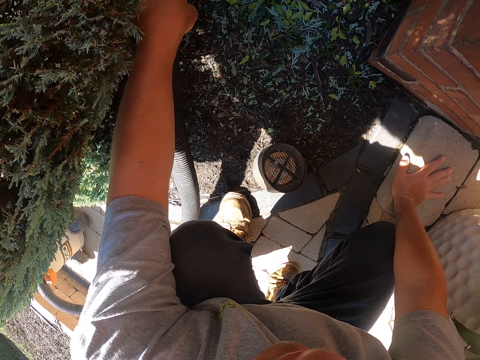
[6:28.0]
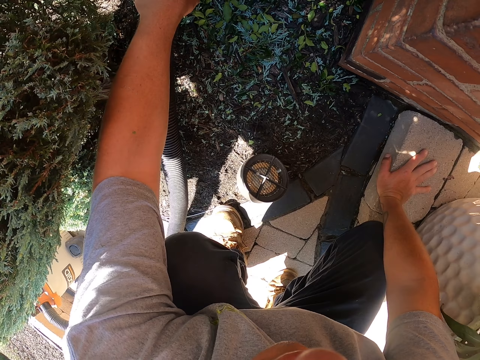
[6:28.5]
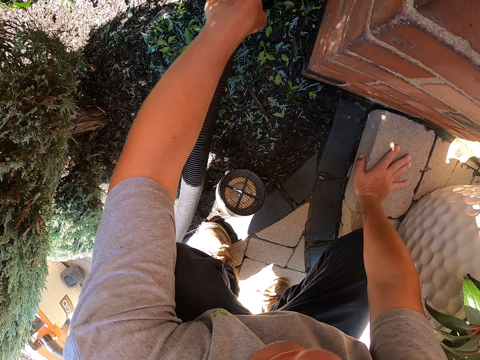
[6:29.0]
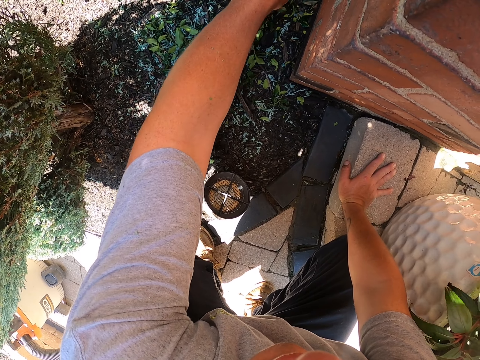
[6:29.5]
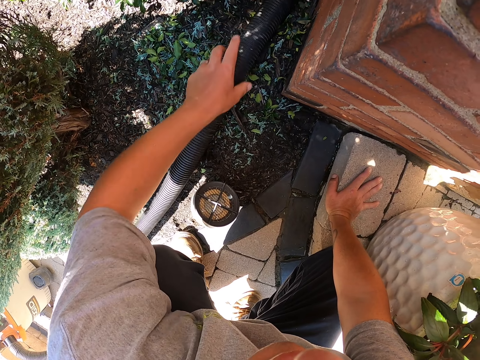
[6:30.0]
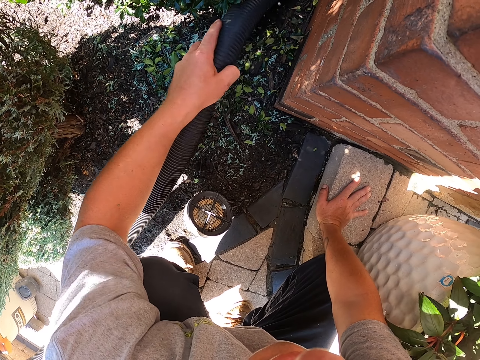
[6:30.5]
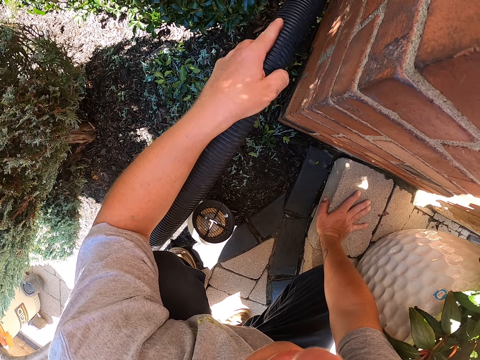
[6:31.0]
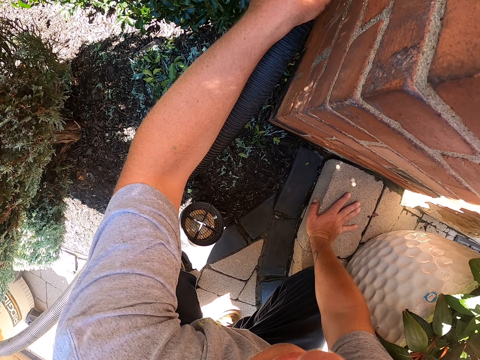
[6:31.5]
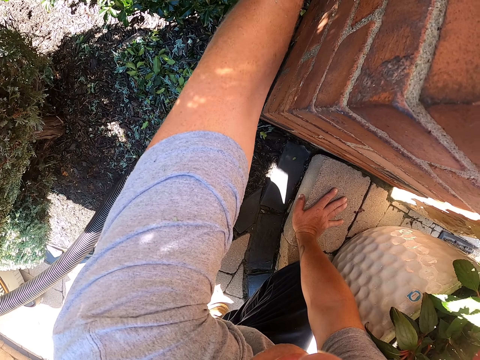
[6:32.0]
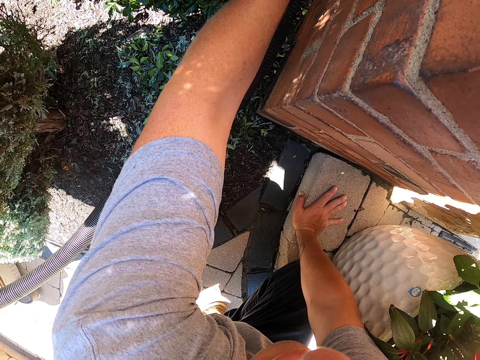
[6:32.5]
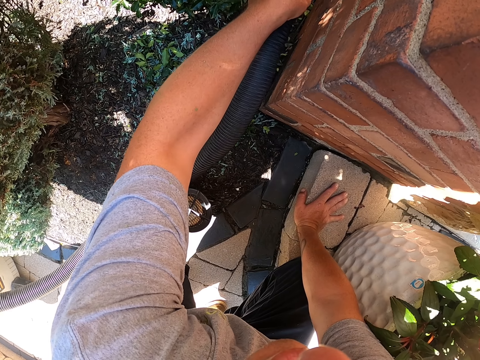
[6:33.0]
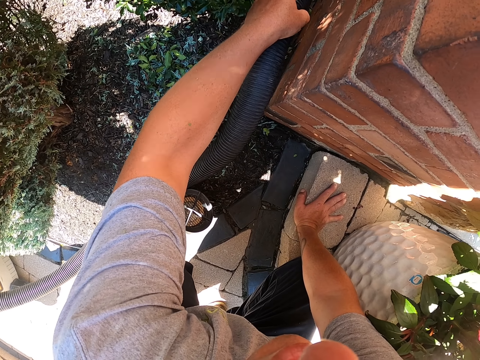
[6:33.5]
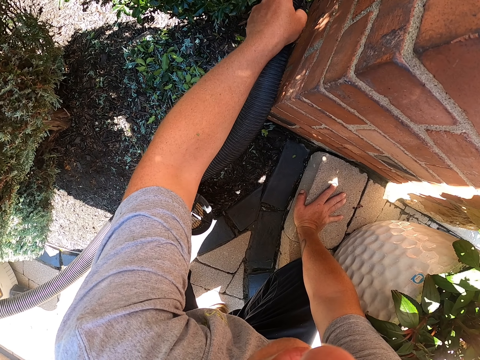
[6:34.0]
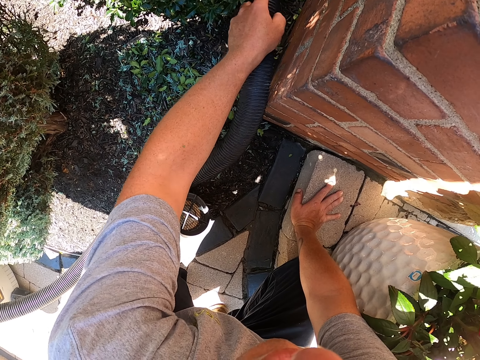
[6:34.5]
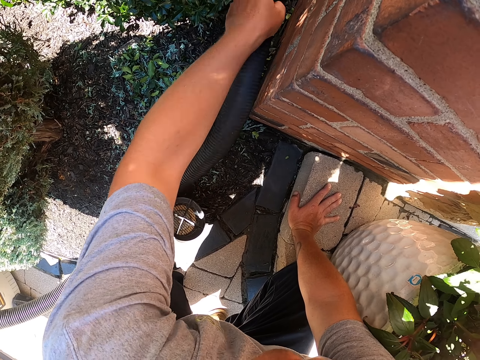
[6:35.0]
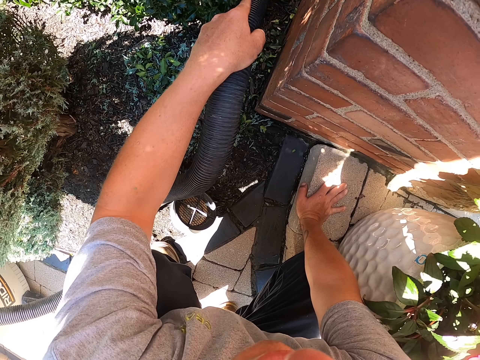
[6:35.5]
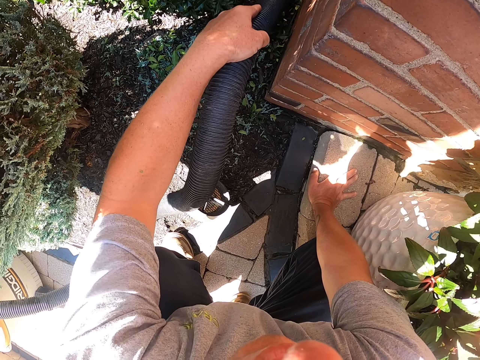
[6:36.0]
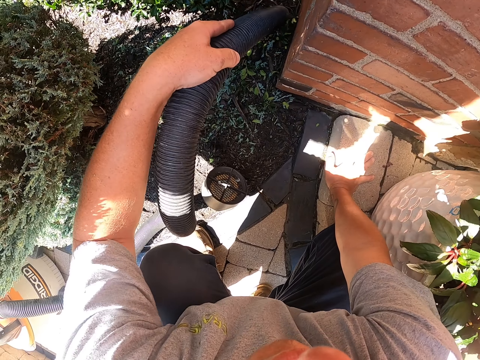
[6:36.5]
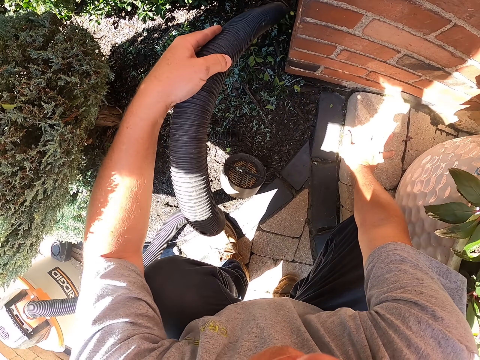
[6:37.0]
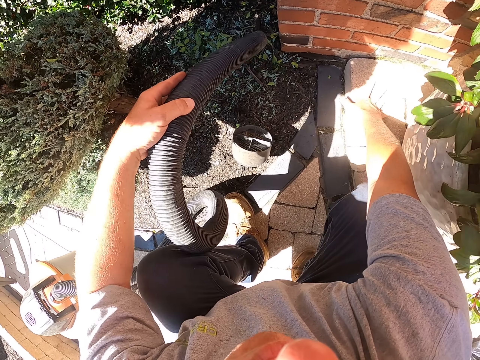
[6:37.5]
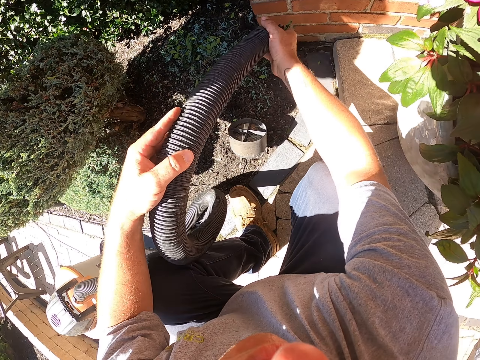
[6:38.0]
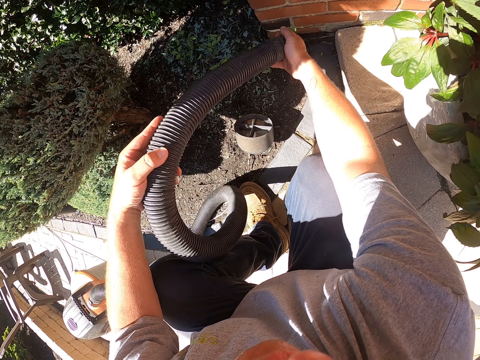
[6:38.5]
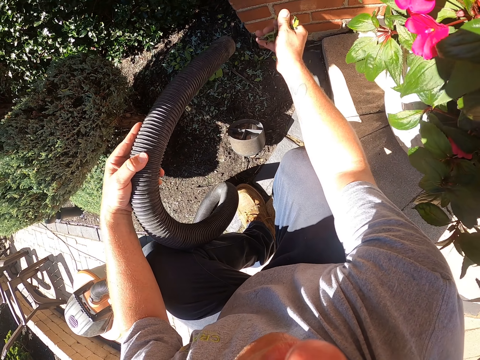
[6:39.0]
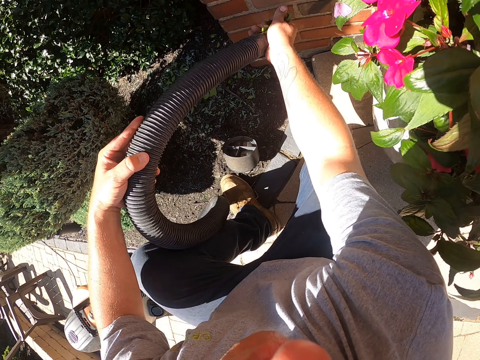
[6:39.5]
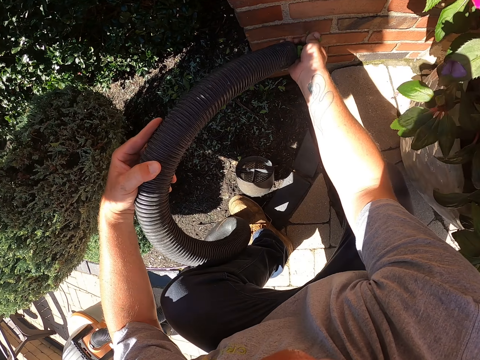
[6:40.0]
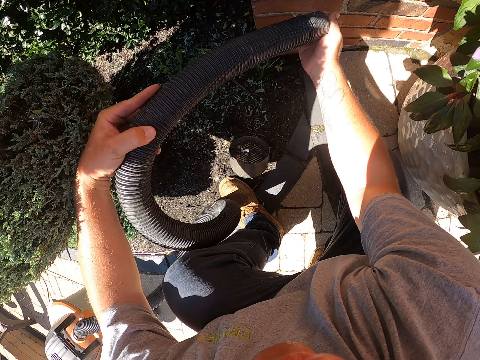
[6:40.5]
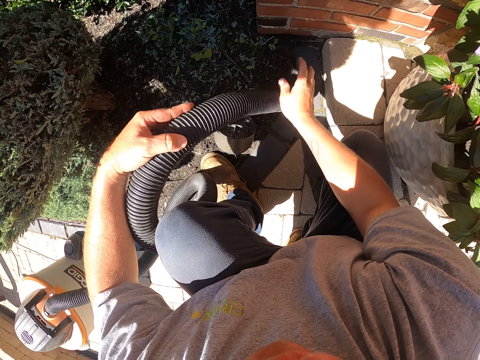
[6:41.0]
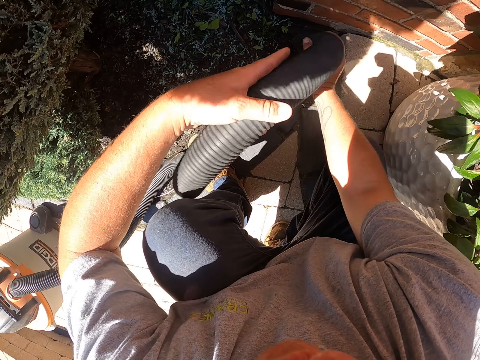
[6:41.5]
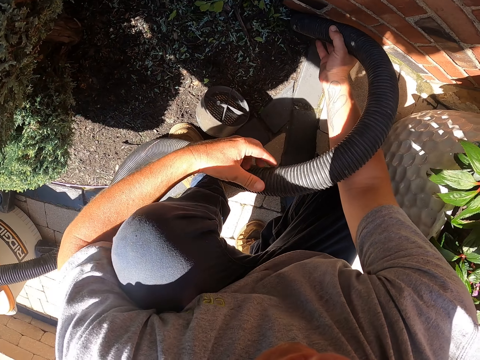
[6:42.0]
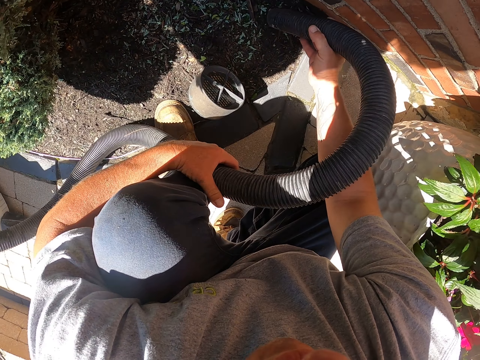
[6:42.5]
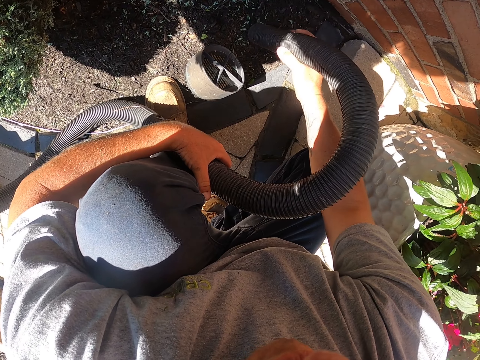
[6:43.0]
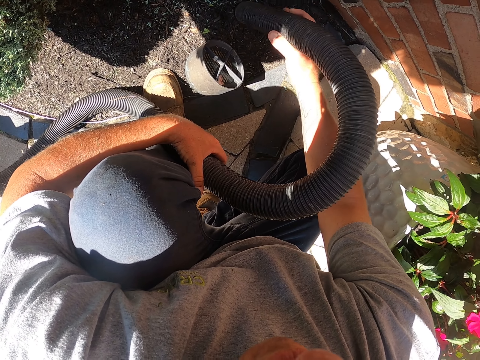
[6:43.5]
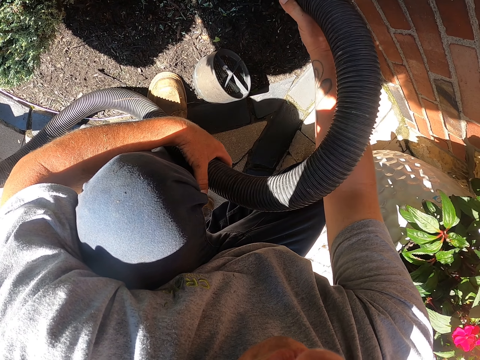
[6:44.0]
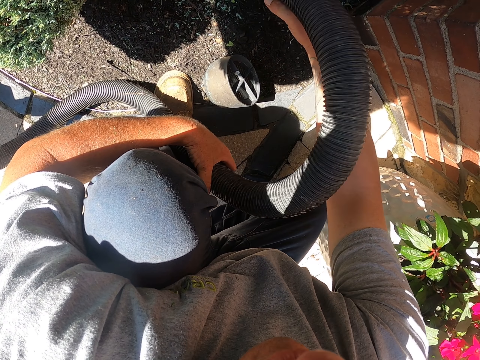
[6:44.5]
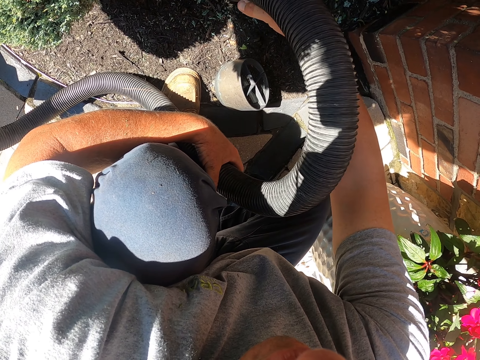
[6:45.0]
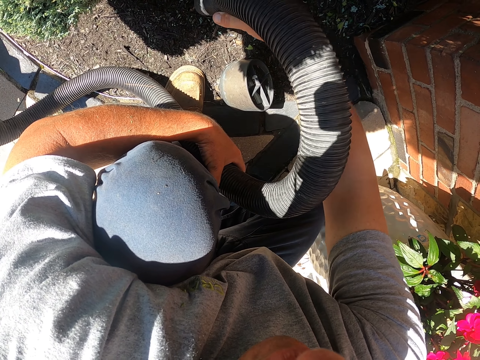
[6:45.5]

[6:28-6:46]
The camera wearer cleans using the vacuum cleaner or garden vacuum. He puts the pipe on the ground. He cleans using the vacuum cleaner and holds the pipe with his left hand. He stops cleaning. He removes the right hand on the ground. He removes the dust in the pipe nozzle. He puts the dirt in the pipe. He removes the hand from the nozzle. He holds the pipe. He cleans the garden with the garden vacuum.

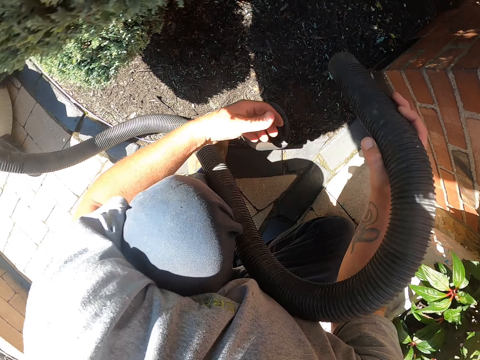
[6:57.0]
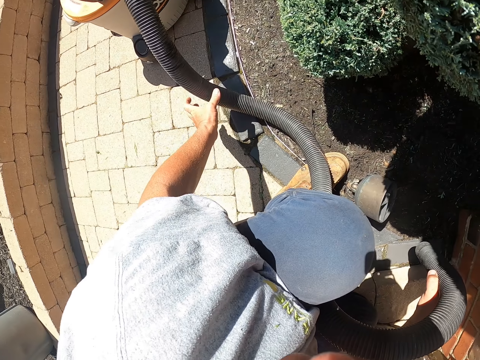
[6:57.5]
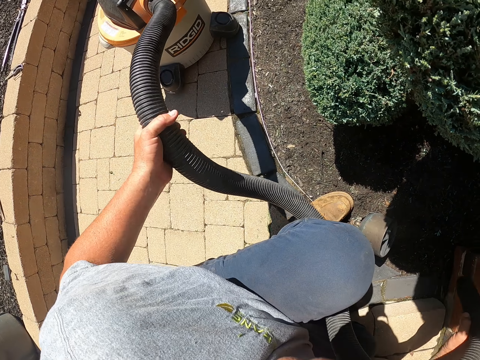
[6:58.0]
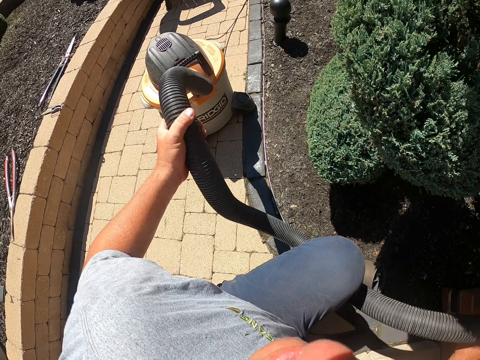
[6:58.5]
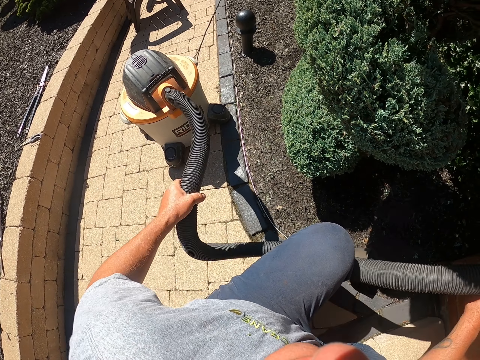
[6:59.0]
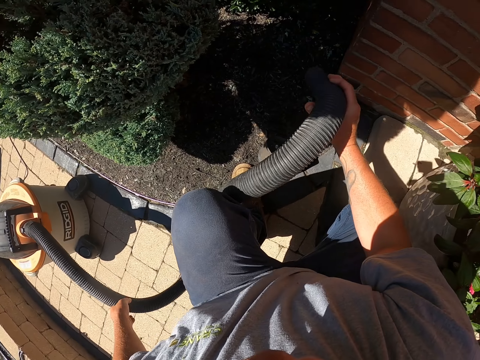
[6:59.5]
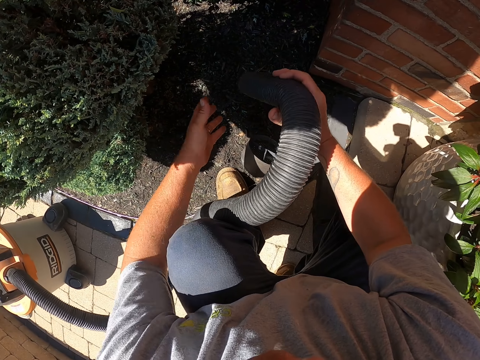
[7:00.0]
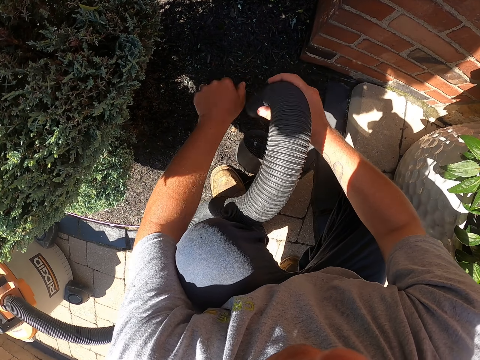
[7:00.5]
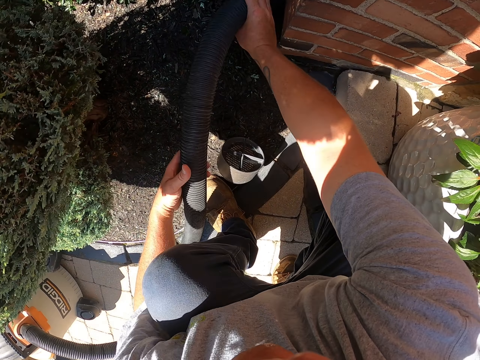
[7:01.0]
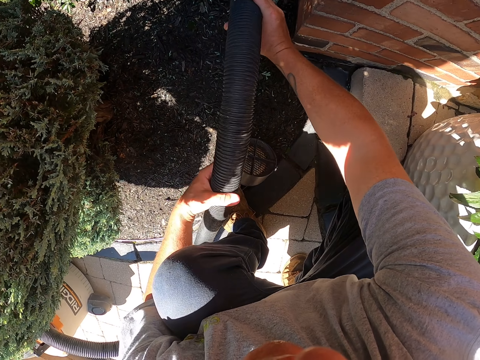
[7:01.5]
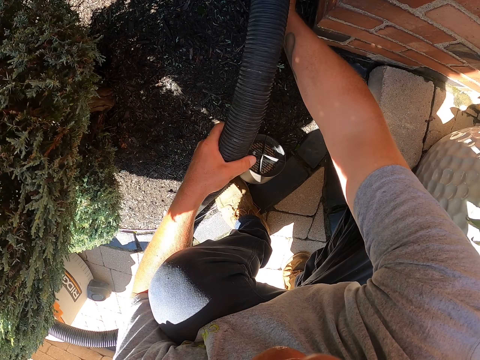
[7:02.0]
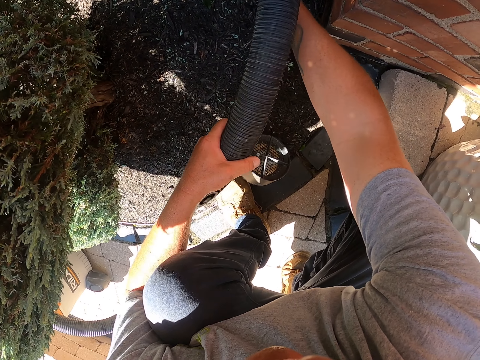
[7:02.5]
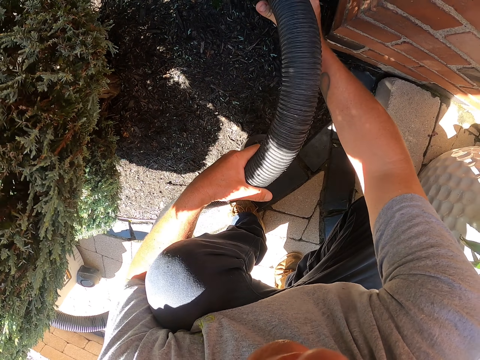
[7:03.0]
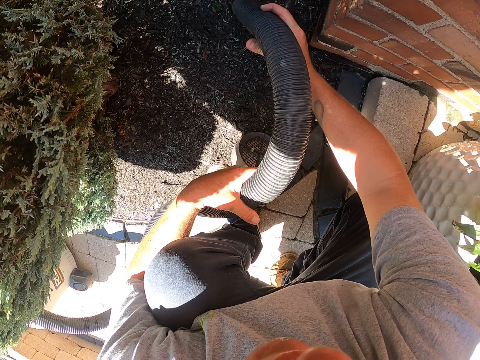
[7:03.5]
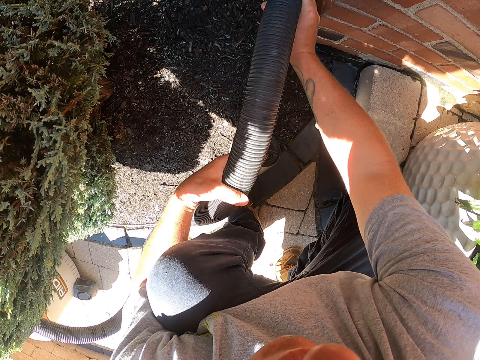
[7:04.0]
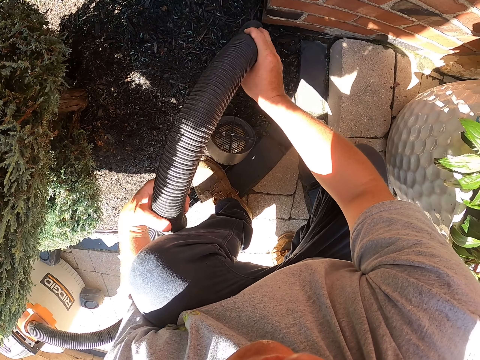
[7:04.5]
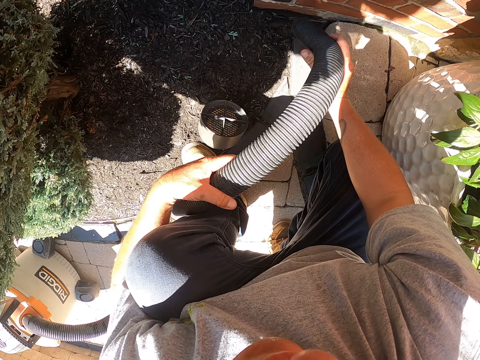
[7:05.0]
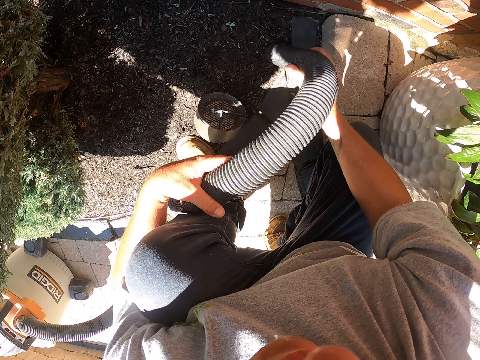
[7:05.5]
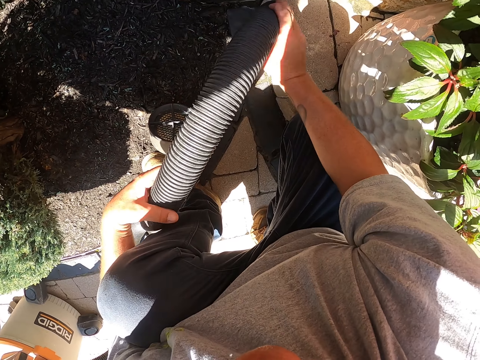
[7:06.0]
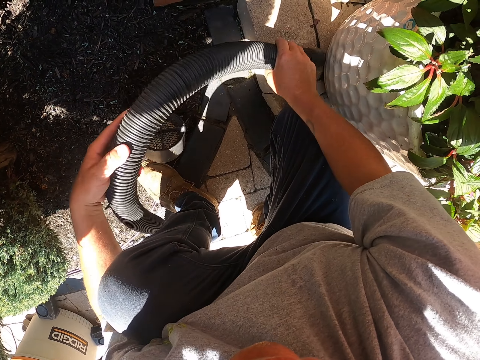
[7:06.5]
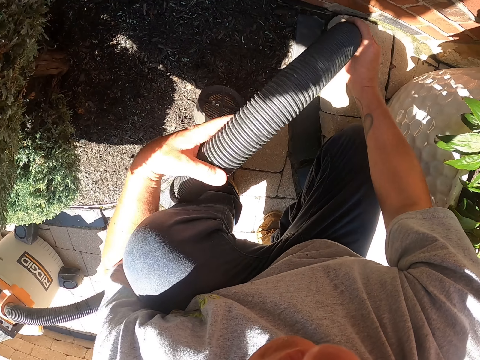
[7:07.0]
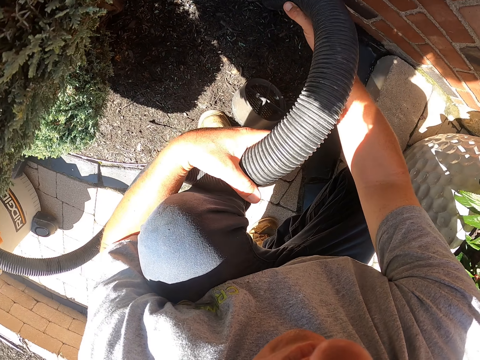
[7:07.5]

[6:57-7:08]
The camera wearer lifts the pipe. They stop cleaning. They shake the pipe. They touch the pipe. They remove the dust in the pipe nozzle. They touch the pipe again. They clean the garden with the garden vacuum.
